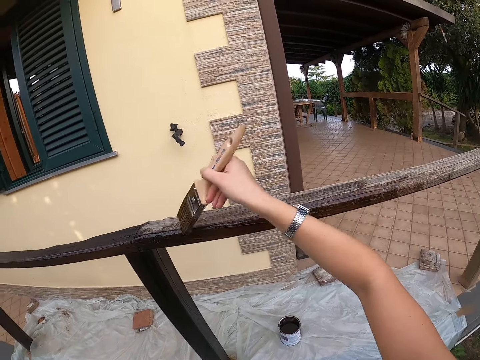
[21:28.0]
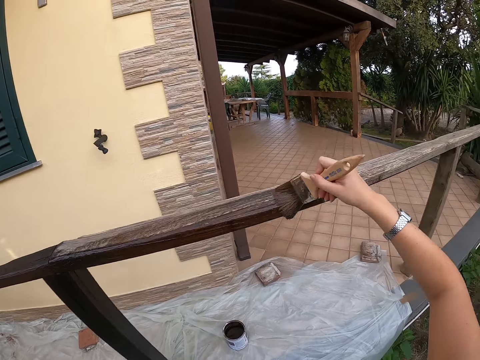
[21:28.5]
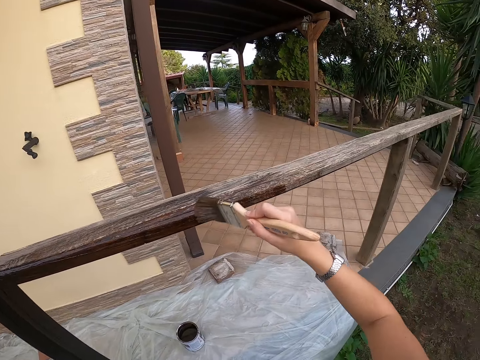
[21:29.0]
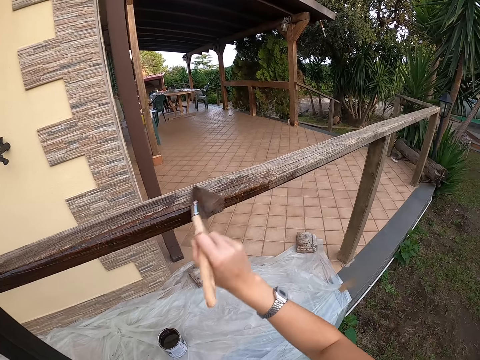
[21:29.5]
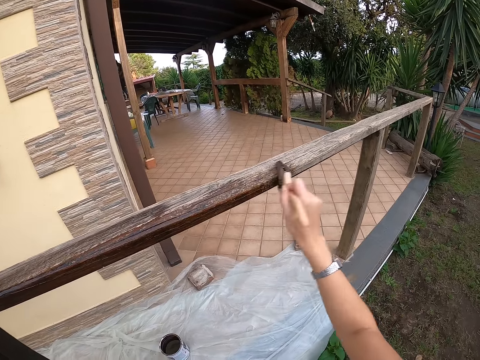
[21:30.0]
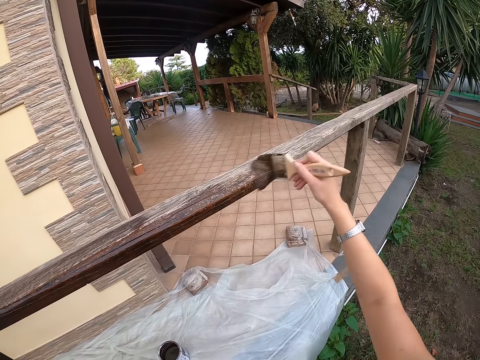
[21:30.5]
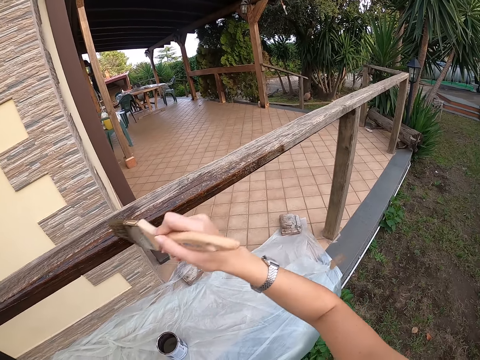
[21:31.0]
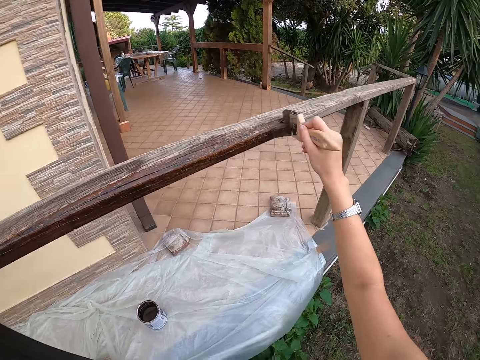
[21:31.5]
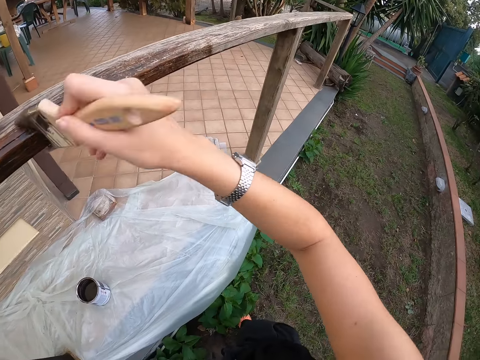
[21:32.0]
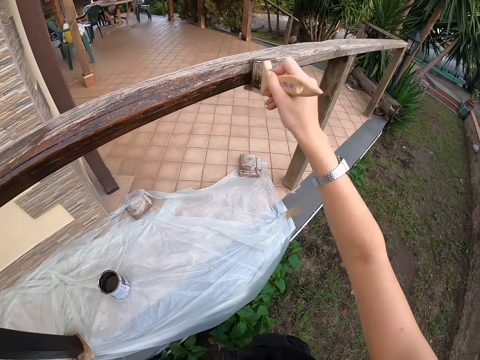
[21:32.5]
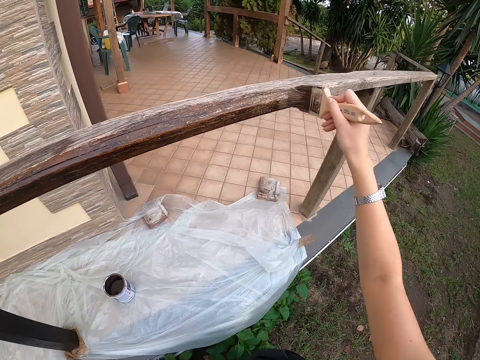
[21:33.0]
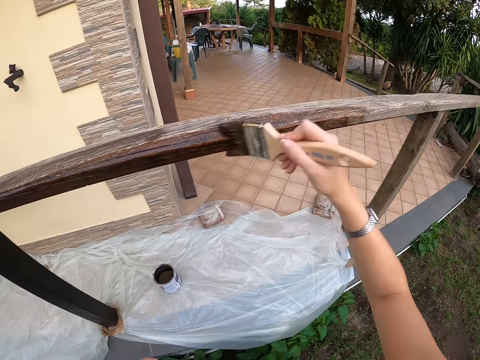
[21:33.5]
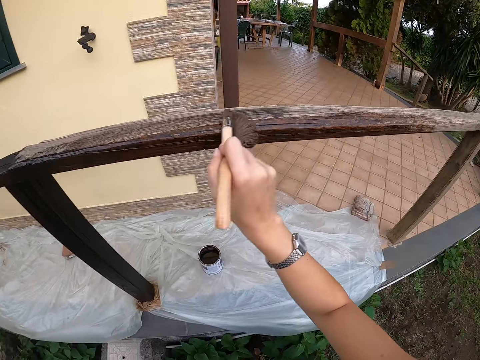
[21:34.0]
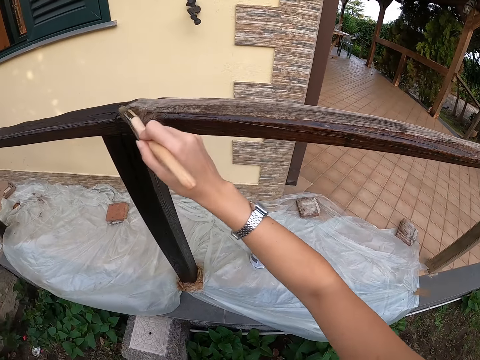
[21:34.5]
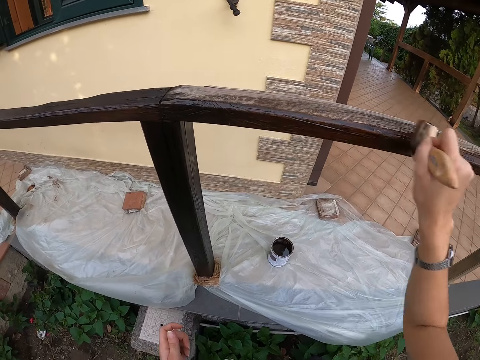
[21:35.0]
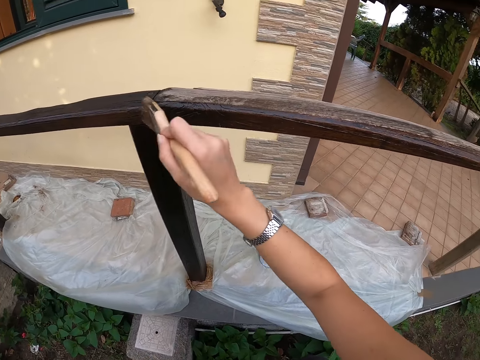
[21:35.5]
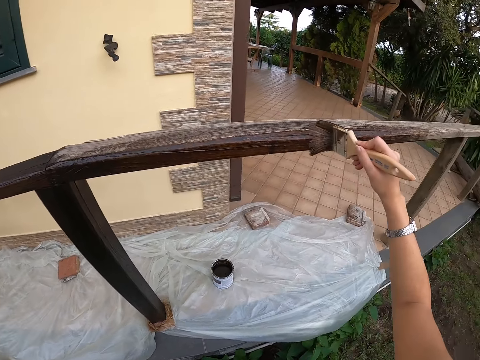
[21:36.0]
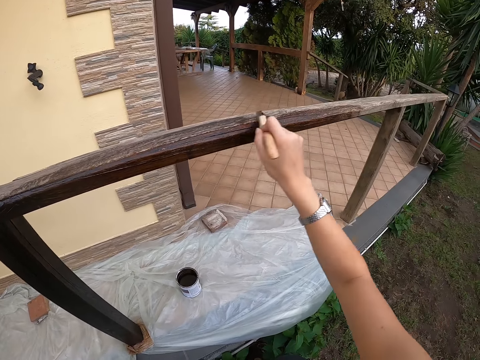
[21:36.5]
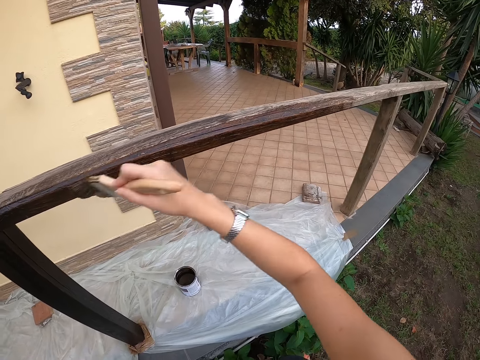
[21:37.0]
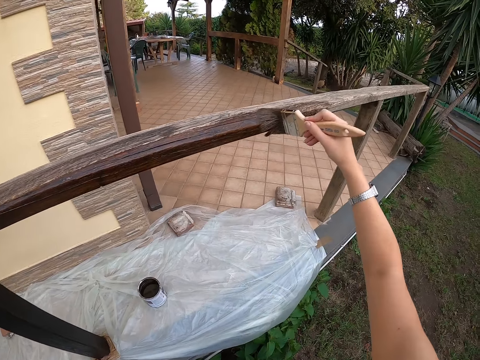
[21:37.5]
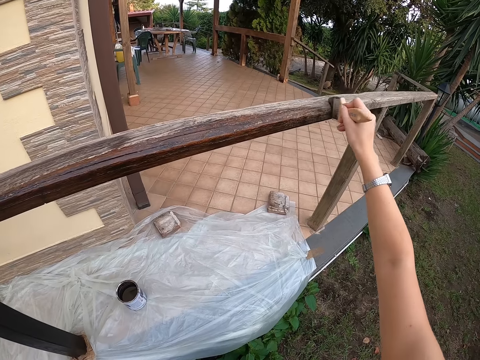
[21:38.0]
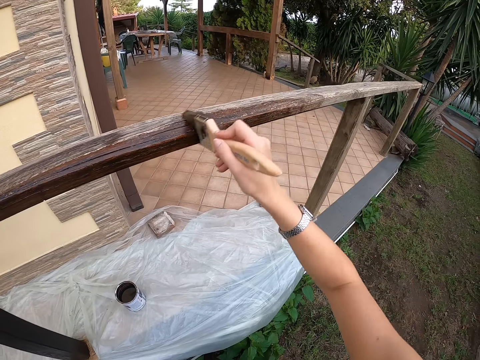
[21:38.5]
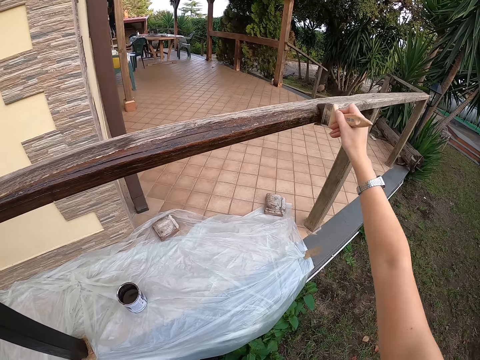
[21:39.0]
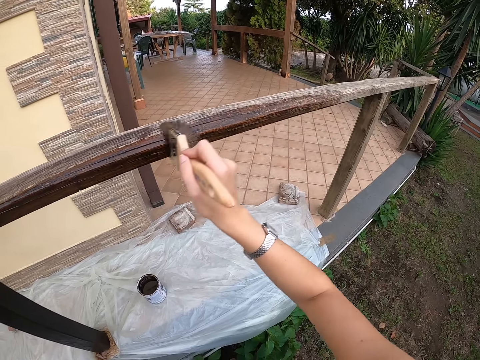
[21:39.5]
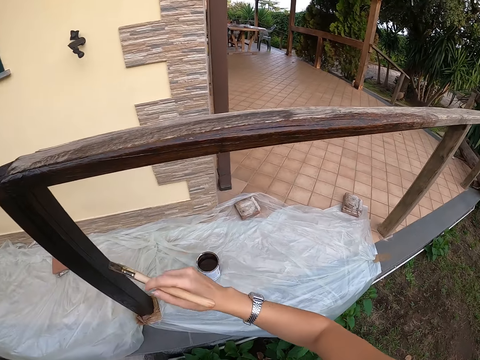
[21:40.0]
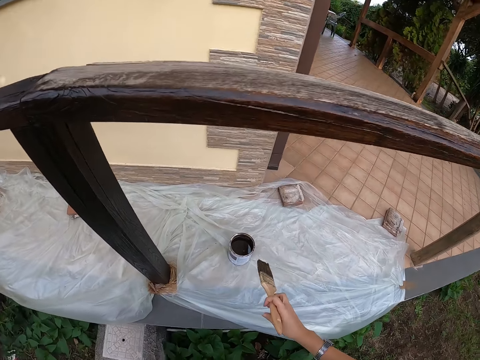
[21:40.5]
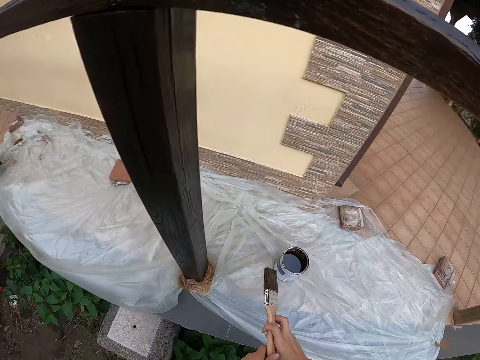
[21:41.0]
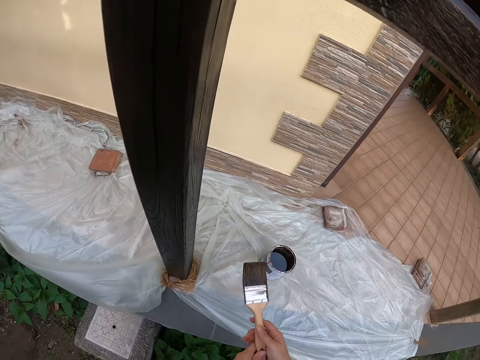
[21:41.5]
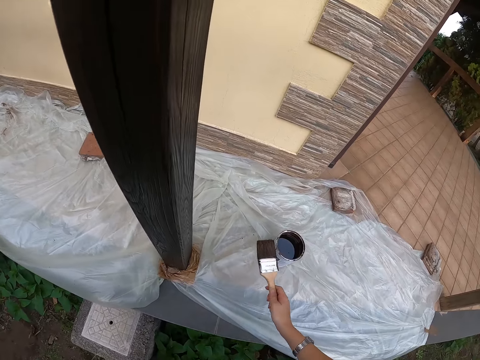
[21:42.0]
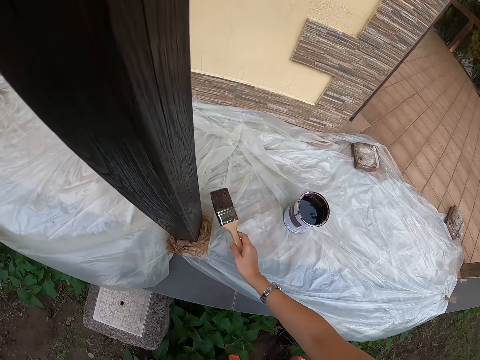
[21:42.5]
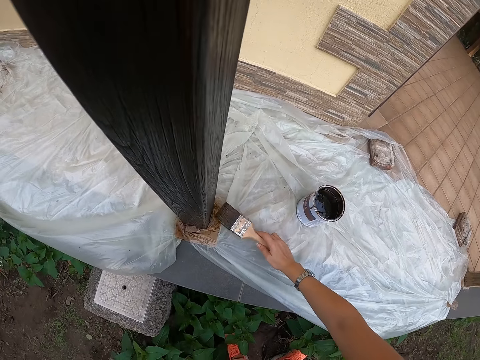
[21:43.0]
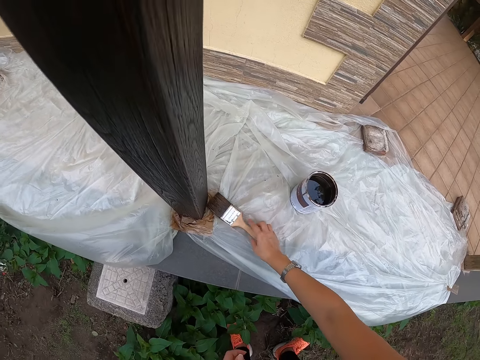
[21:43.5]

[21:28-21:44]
The camera wearer stops painting the balcony. They lower the paint brush and drop the brush on the nylon on the balcony floor.

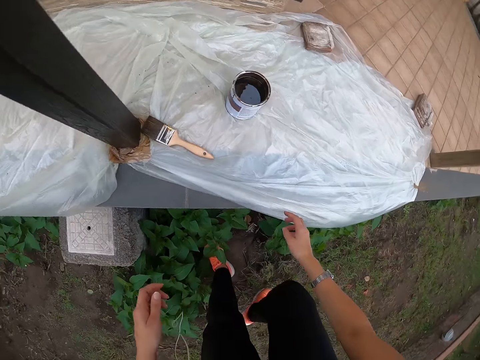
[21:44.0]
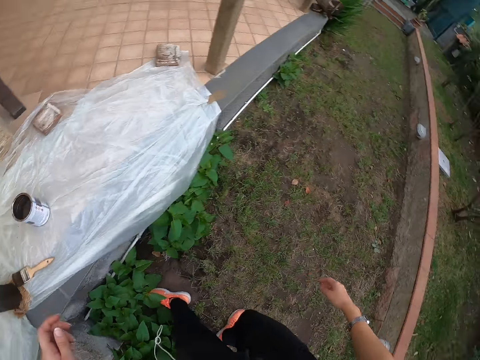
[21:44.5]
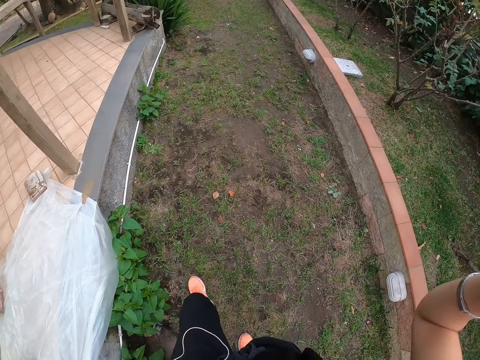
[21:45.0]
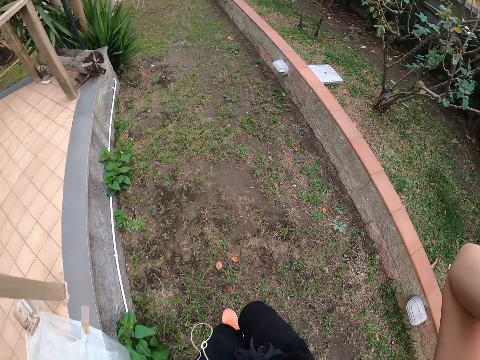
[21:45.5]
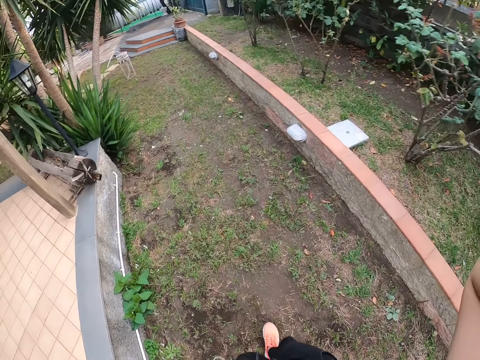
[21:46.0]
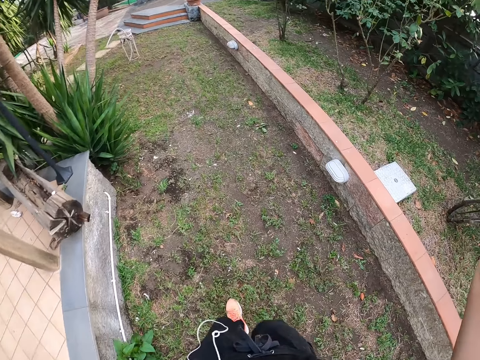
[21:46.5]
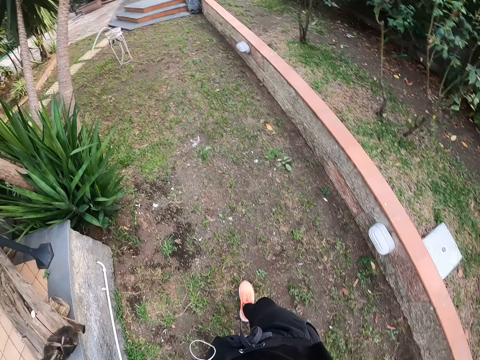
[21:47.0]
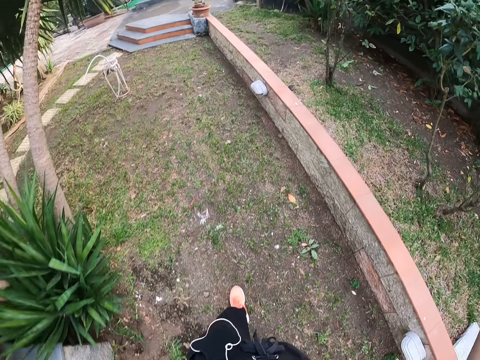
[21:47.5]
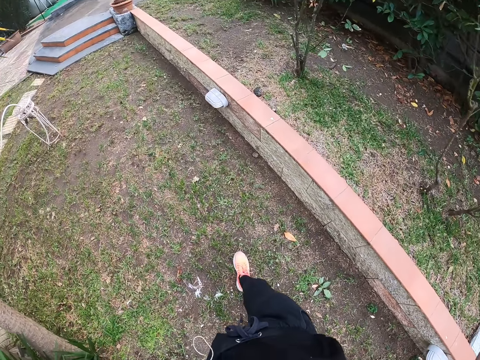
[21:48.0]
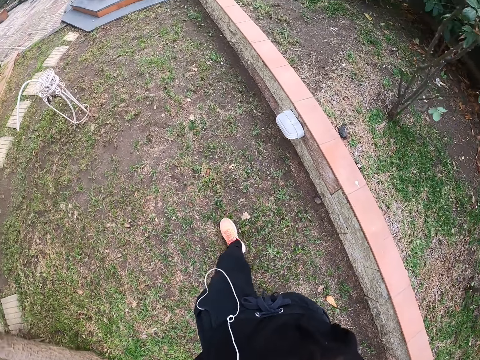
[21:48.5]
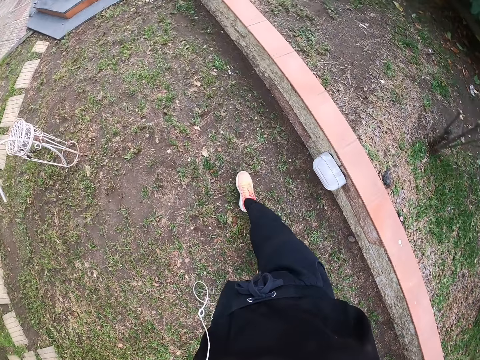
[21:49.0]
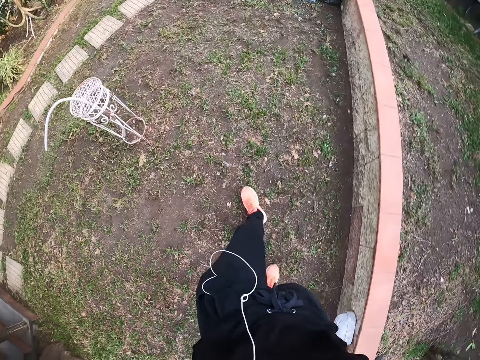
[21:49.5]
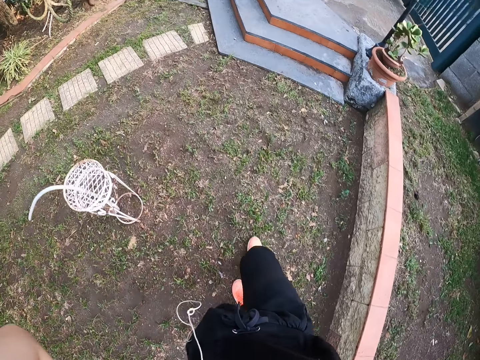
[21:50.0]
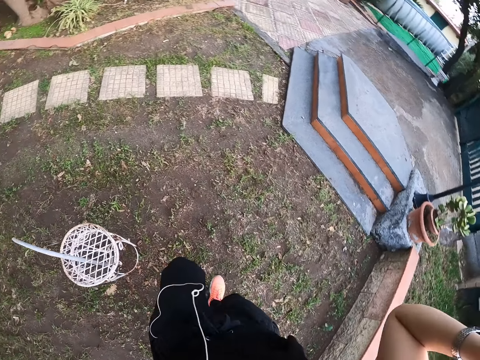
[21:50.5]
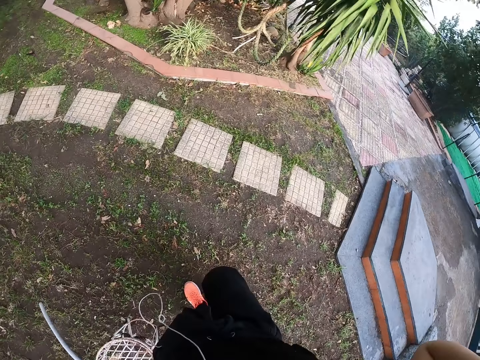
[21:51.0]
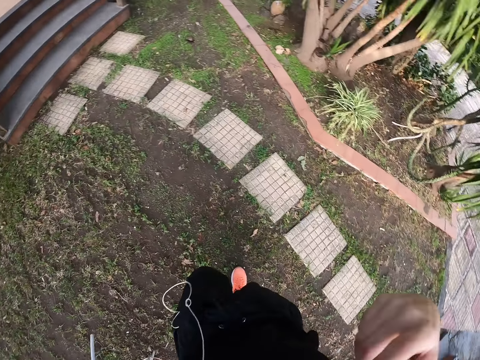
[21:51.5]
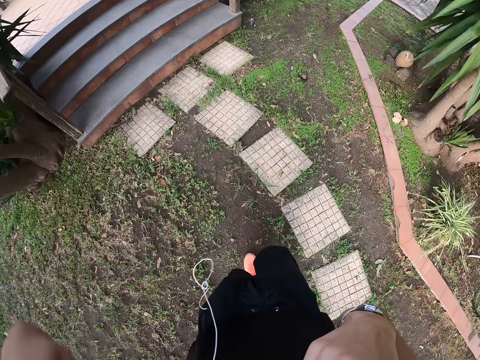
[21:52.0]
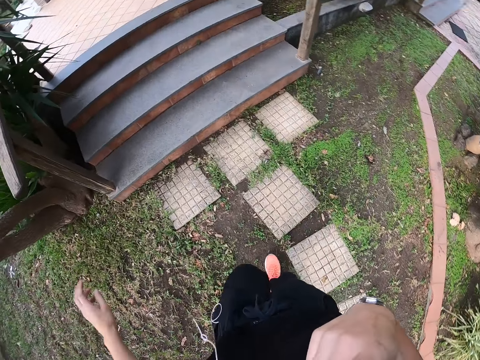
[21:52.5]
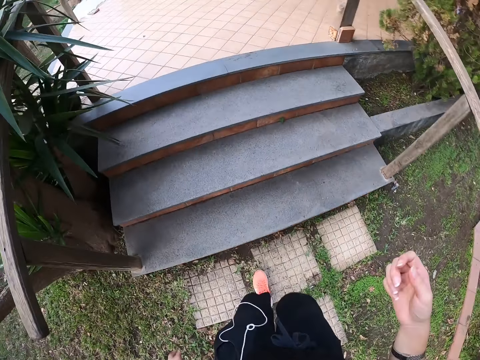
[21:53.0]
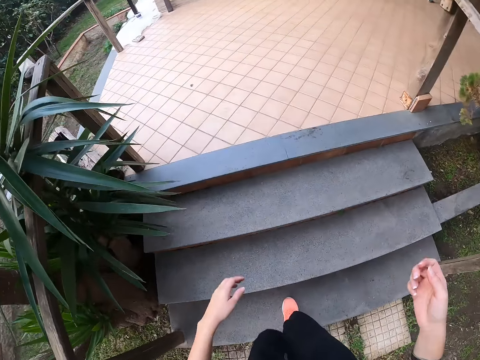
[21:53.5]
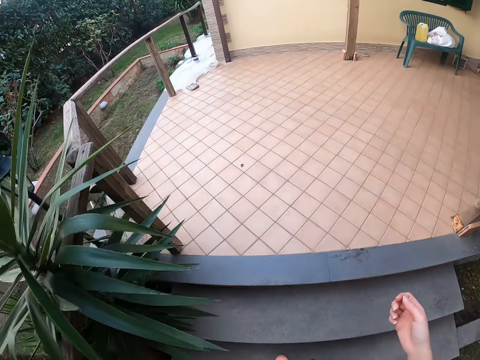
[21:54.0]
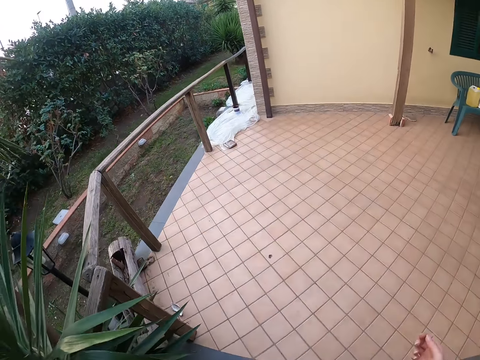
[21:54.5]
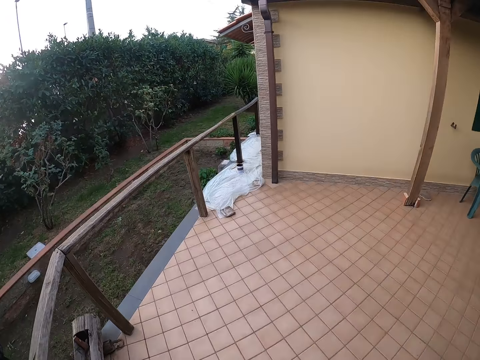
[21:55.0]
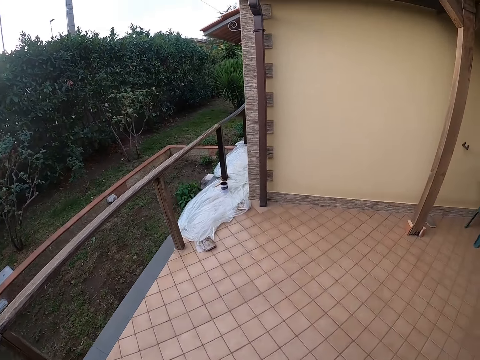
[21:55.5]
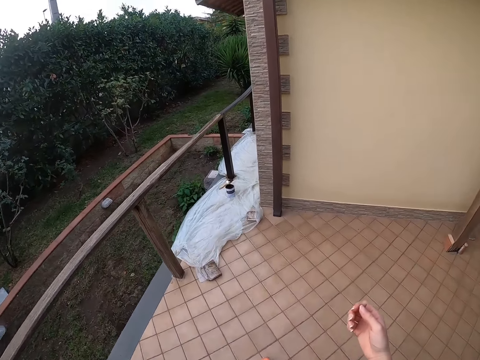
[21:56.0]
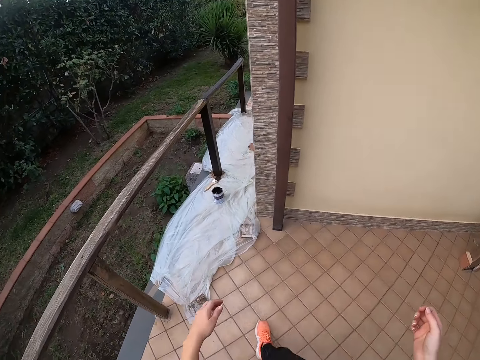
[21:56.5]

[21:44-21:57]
The camera wearer turns around. She touches her face with her hand and walks back to the balcony. She raises her hand and lowers her hand.
